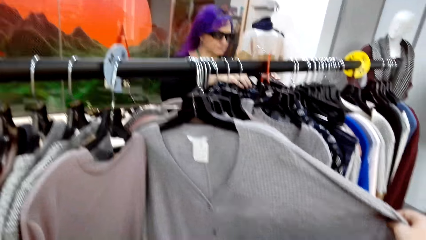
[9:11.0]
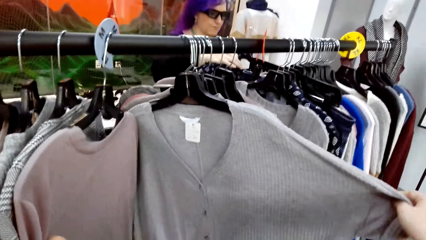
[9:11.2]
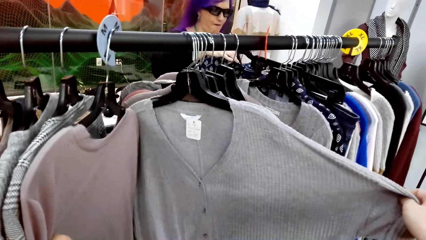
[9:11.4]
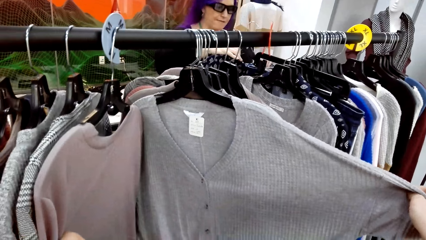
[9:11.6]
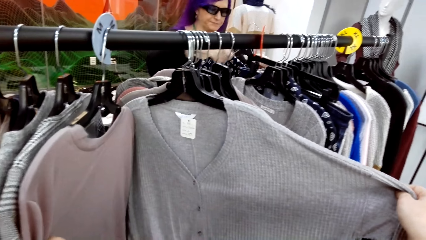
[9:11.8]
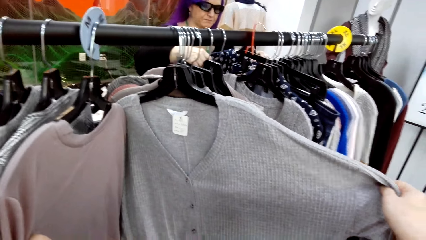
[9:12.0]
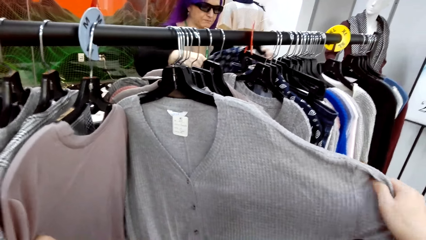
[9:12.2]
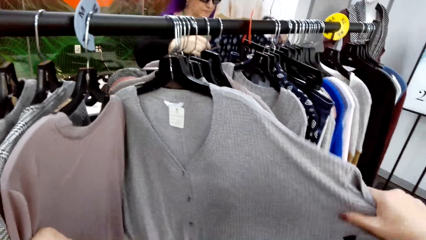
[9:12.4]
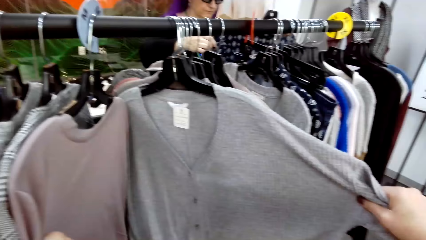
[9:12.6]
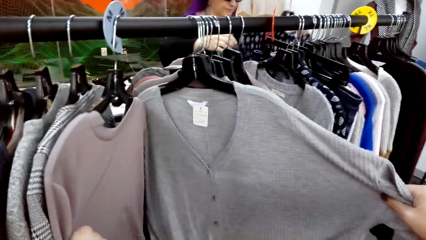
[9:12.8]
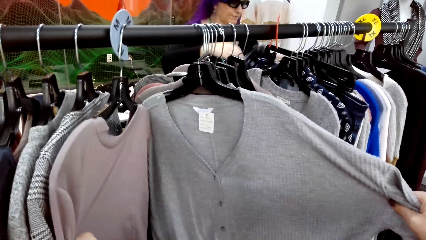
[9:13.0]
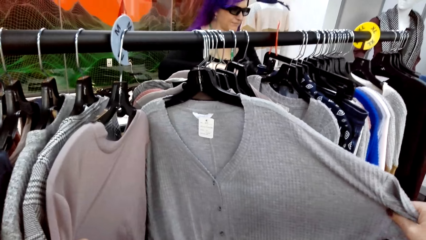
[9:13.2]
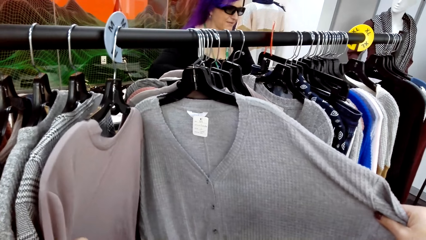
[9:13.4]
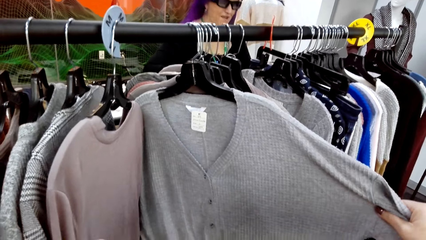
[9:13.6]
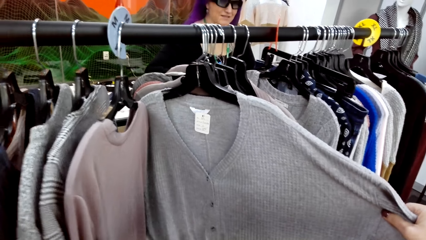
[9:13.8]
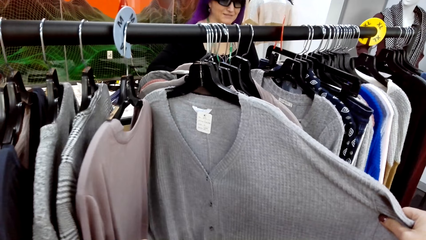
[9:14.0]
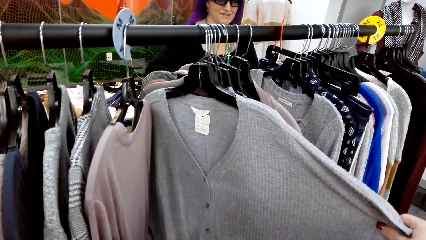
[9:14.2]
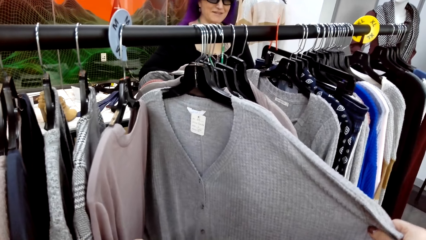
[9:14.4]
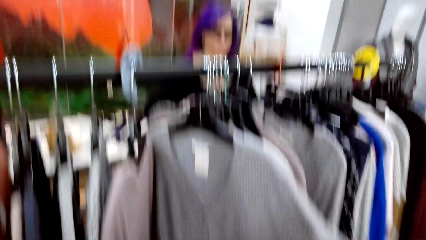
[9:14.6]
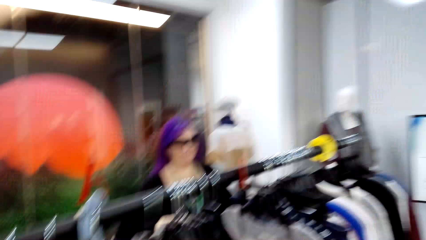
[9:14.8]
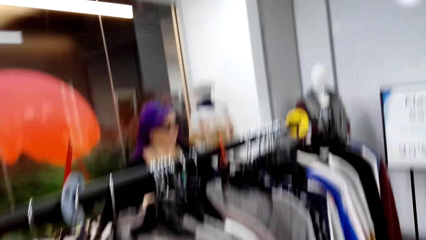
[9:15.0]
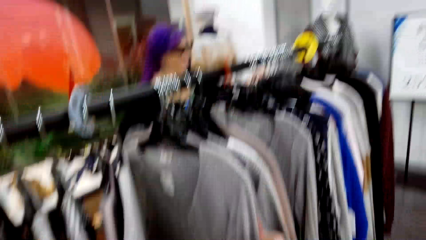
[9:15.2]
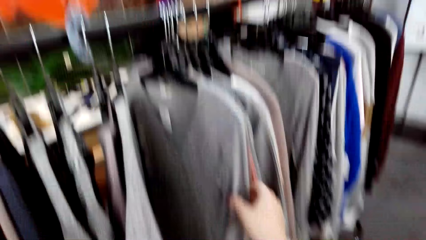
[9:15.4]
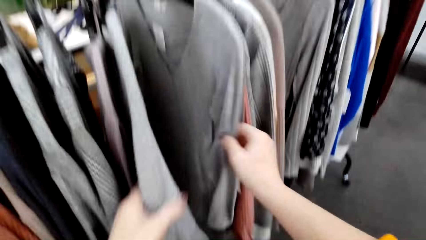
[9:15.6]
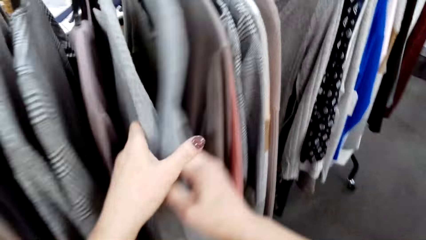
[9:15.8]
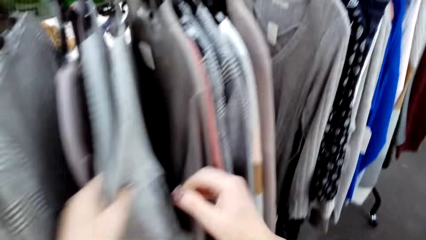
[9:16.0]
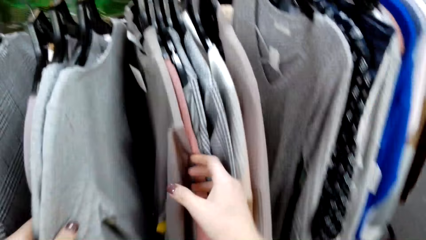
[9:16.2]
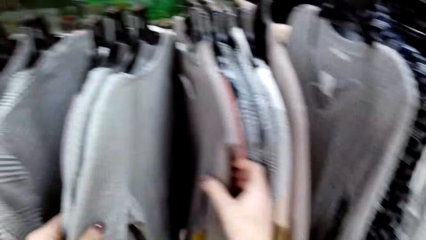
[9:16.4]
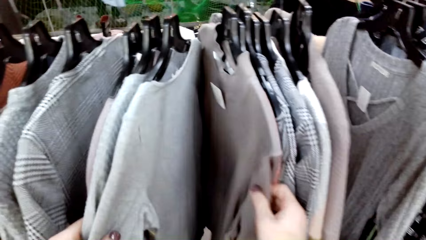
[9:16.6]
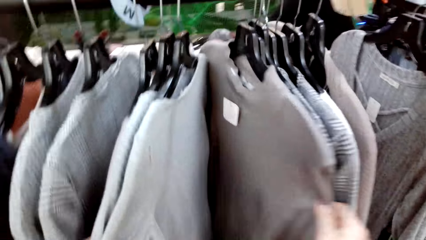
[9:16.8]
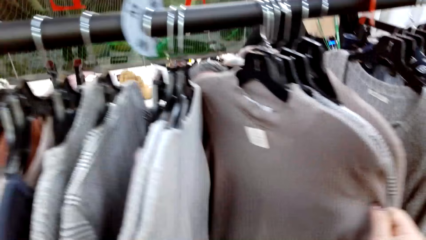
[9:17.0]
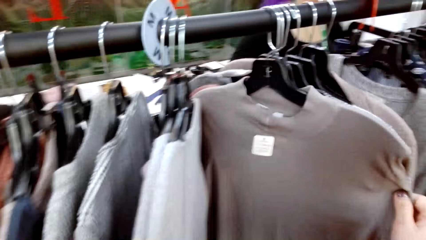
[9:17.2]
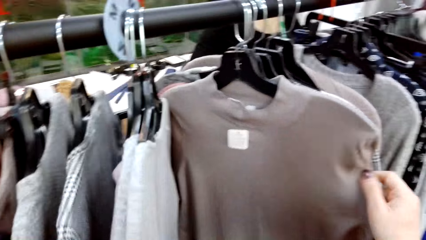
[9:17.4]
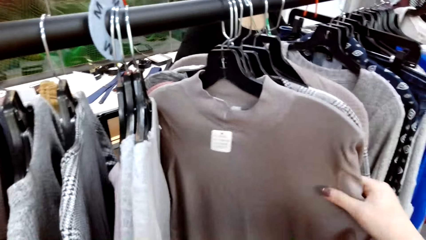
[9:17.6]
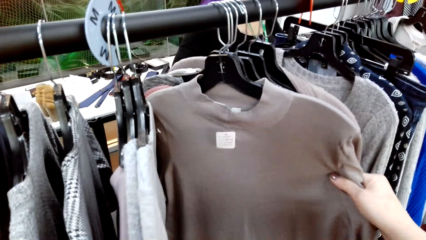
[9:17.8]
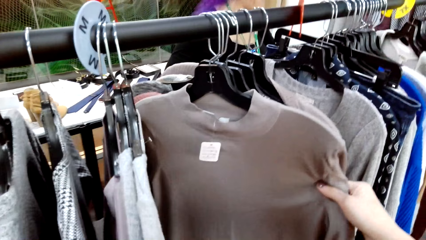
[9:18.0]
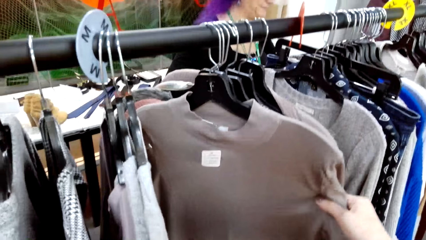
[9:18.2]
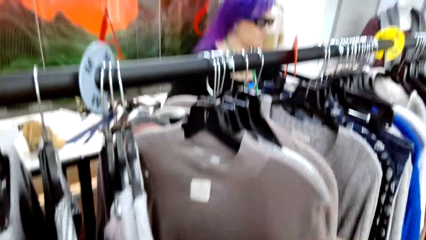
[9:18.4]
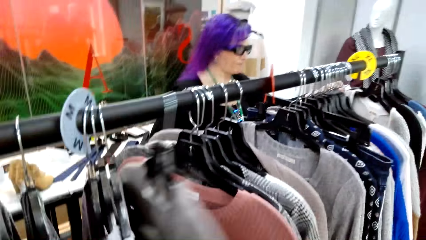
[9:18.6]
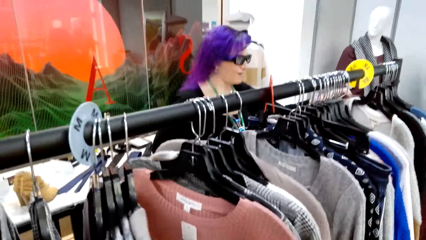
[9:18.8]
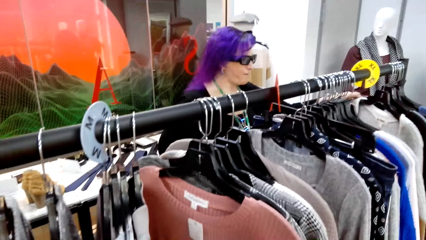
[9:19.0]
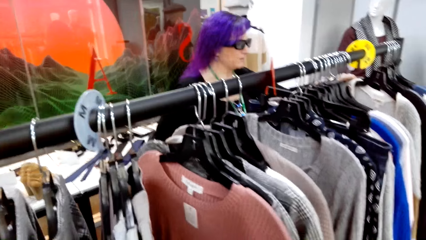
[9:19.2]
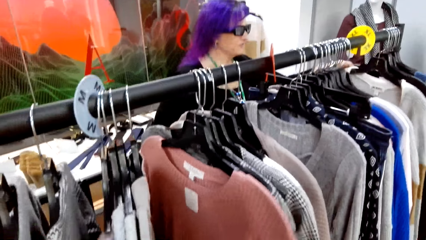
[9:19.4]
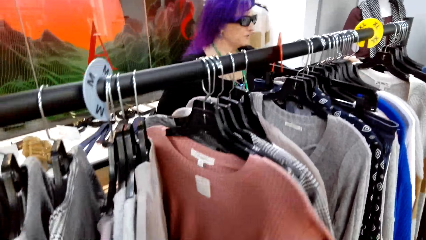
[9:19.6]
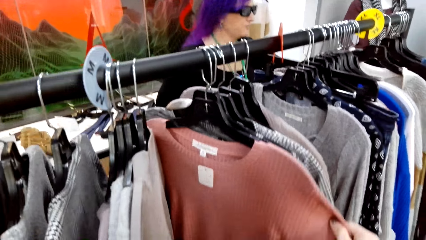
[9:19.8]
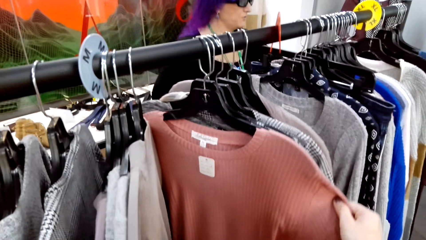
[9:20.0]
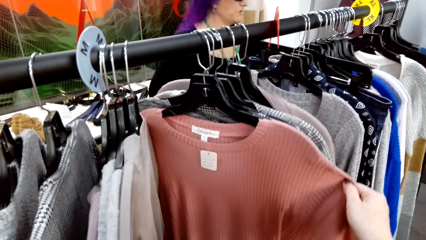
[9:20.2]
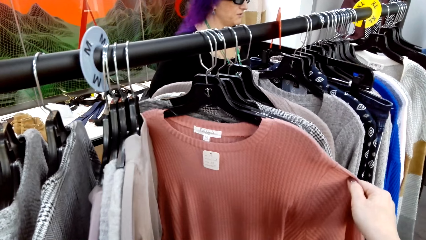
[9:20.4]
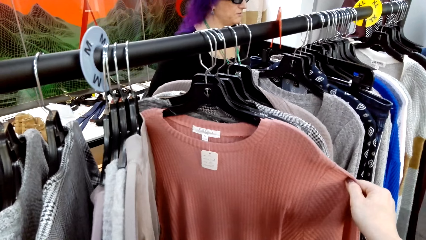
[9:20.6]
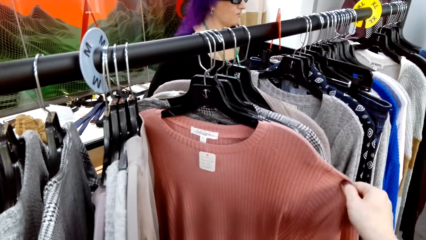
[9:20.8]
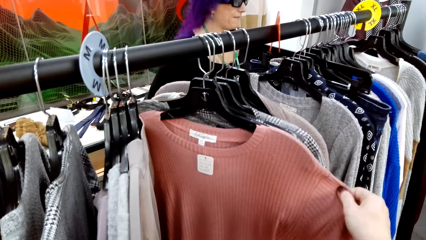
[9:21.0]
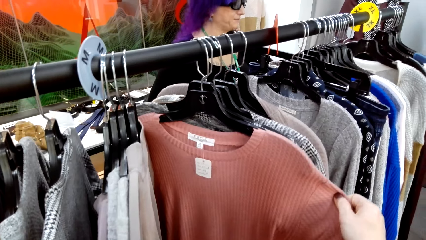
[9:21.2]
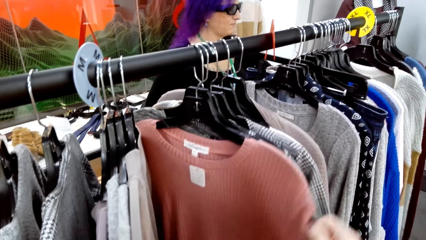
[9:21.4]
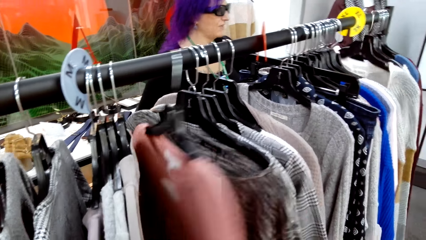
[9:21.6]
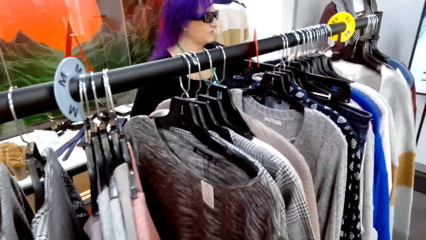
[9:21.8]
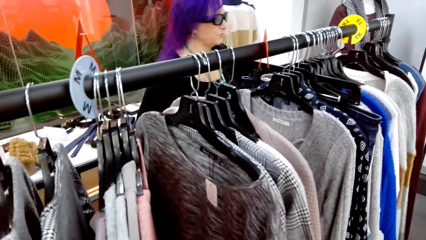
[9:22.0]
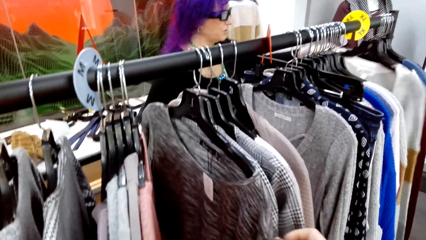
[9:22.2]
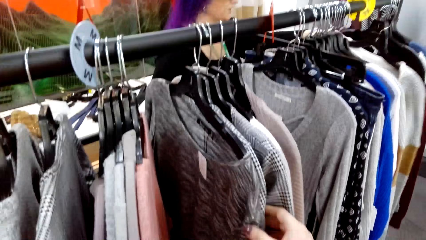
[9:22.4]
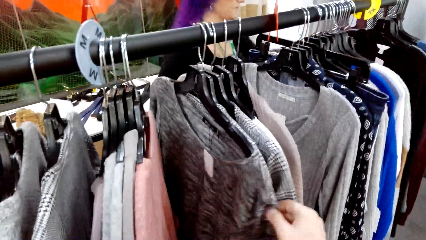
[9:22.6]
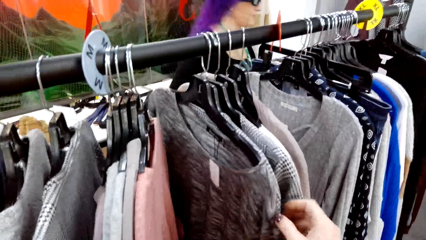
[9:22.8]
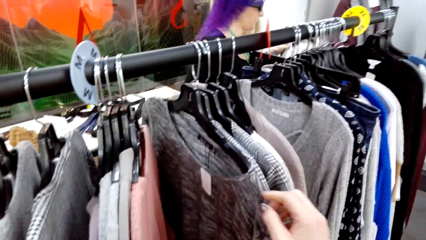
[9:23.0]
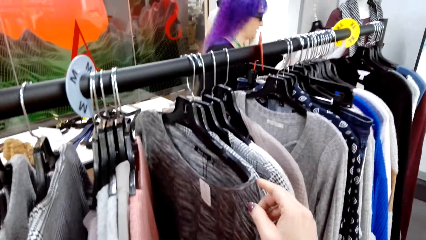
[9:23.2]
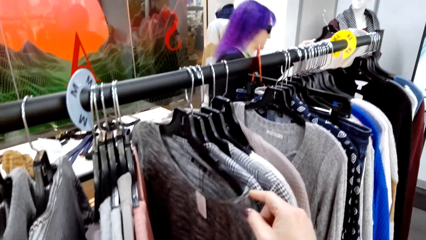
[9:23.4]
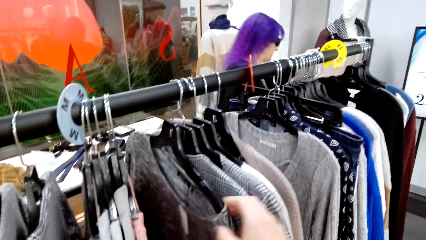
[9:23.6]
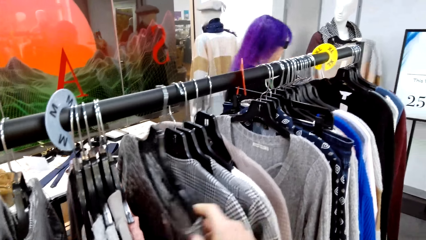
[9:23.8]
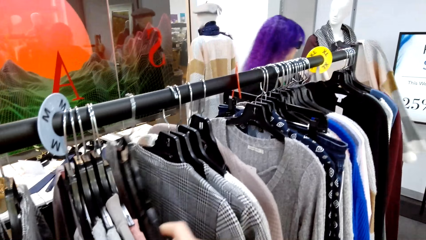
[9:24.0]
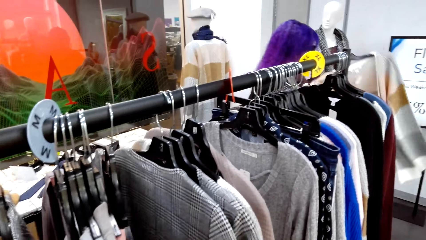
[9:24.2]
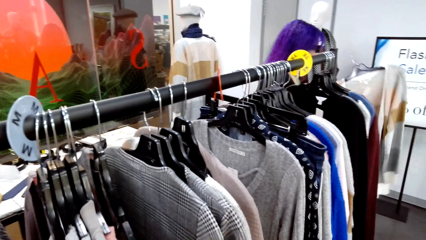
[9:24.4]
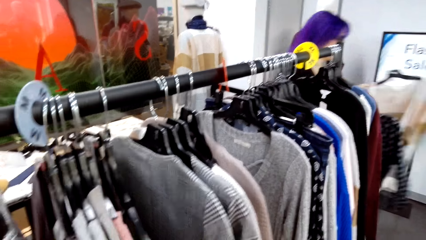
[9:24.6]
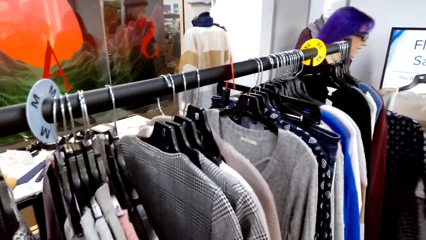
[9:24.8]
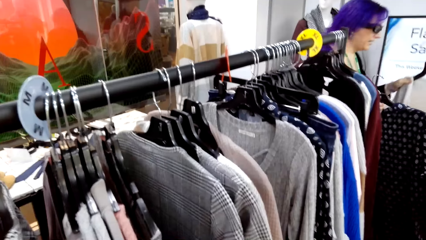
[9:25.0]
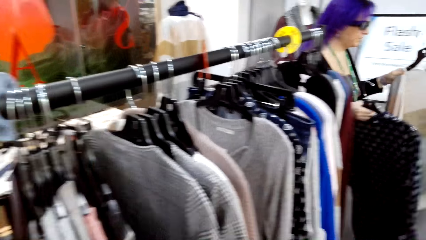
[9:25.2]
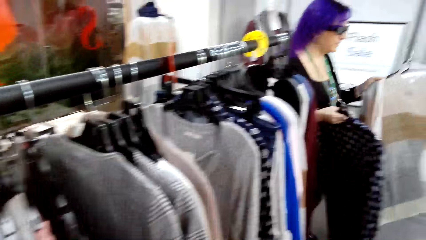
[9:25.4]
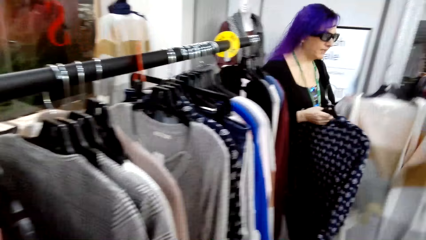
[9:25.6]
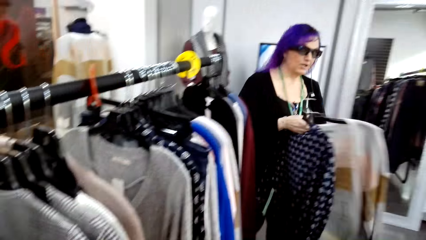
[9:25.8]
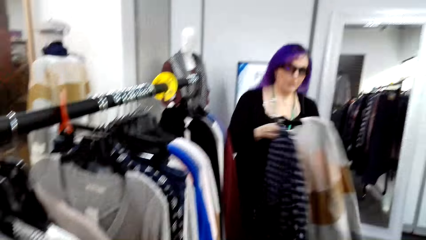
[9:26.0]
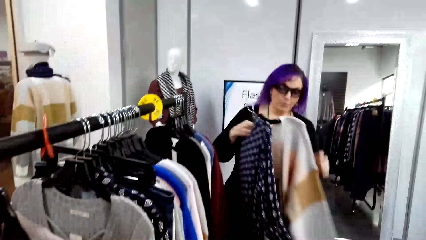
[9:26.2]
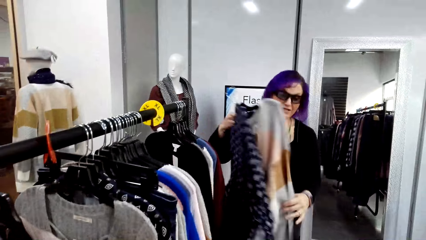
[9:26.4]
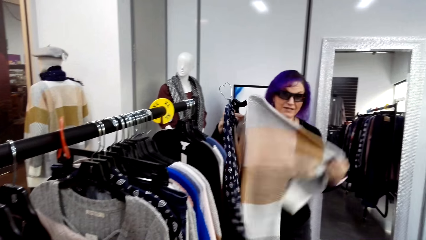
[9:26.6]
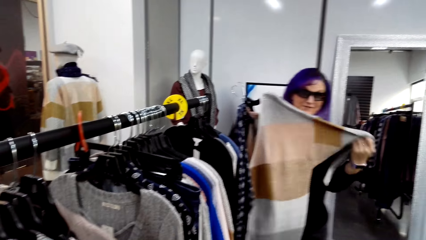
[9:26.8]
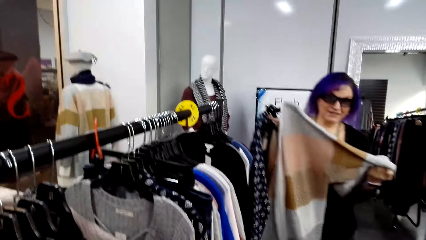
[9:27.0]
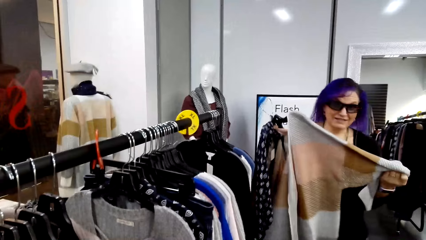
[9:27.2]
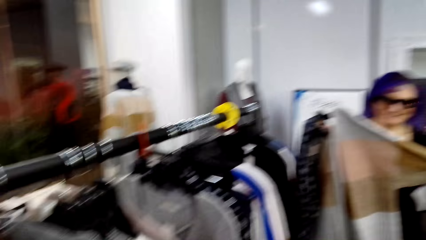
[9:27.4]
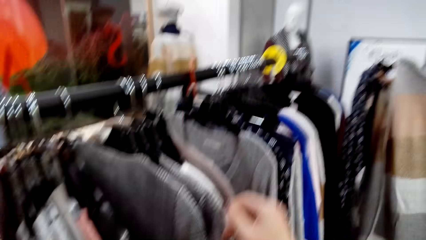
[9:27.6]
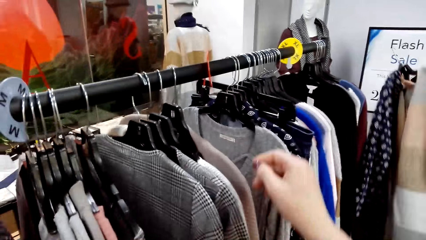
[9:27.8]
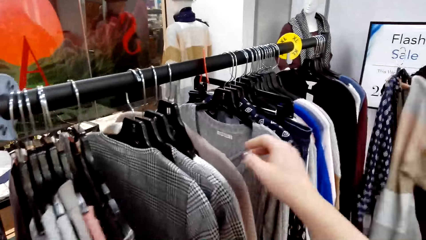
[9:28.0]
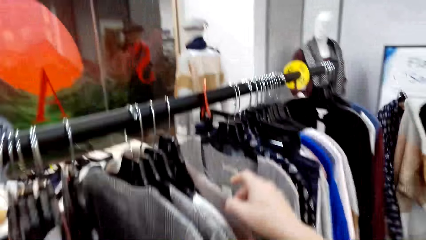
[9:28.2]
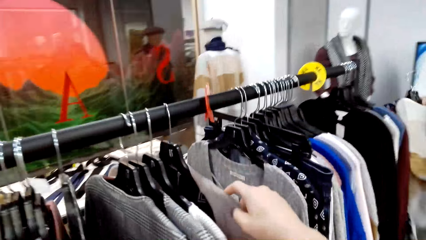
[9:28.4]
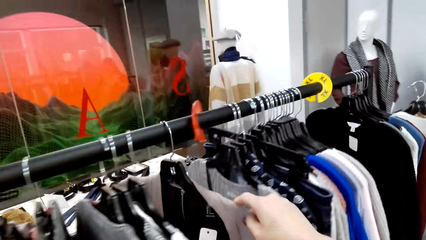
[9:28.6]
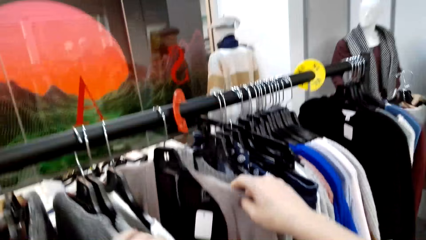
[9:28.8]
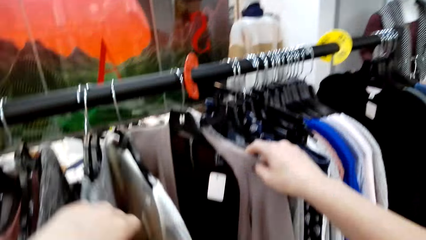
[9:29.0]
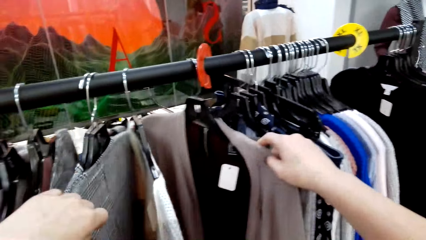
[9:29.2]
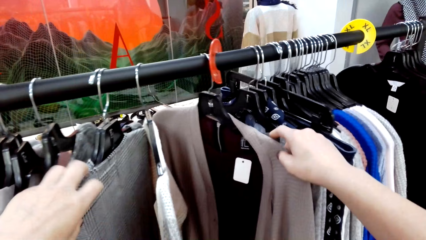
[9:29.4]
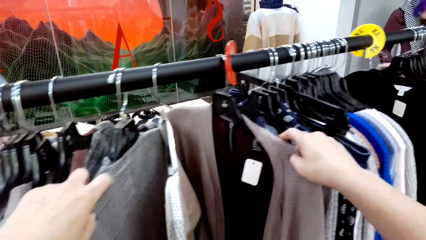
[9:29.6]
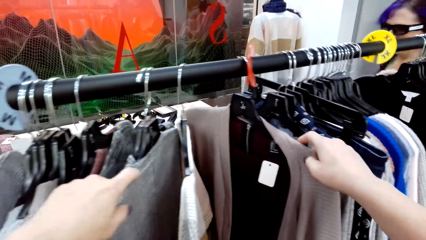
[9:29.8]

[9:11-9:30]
A lady unhangs clothes and looks at the clothes. The camera wearer talks to the lady. They release the clothes. They move a piece of clothing. They look at a piece of clothing. They move a piece of clothing. They look at a piece of clothing. A man selects the clothes from the hangers. The lady looks at the clothes. The camera wearer moves a piece of clothing. The lady unhangs clothes from the rail and moves around. The camera wearer moves a piece of clothing. The lady looks at the clothes. The camera wearer walks around with the clothes. The lady moves forward. The camera wearer moves a piece of clothing.
